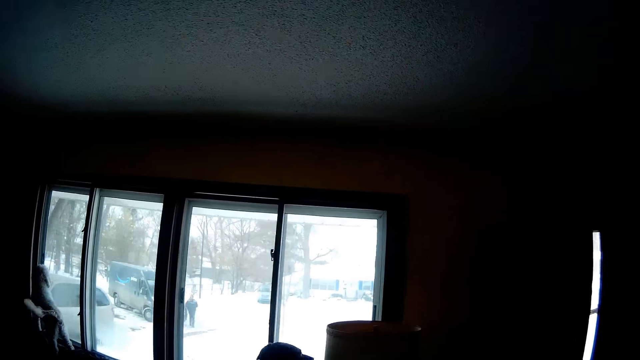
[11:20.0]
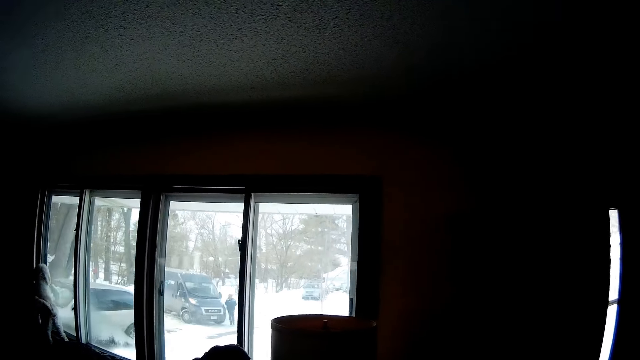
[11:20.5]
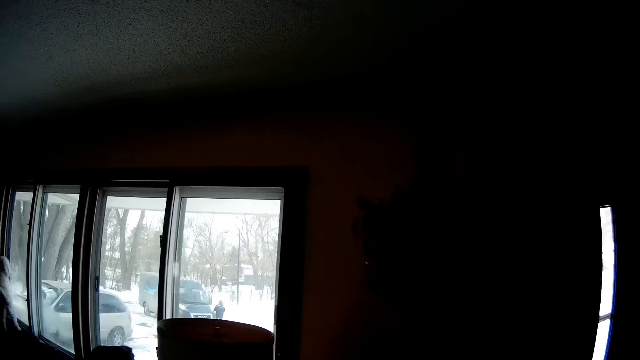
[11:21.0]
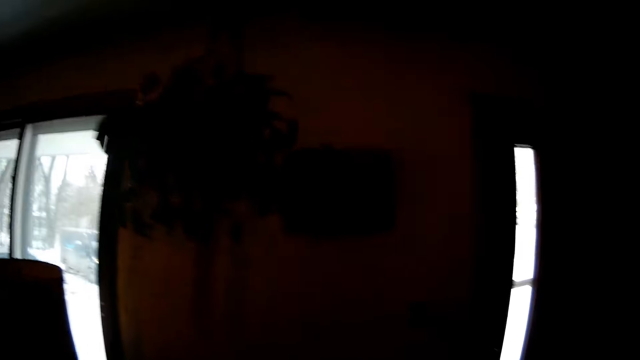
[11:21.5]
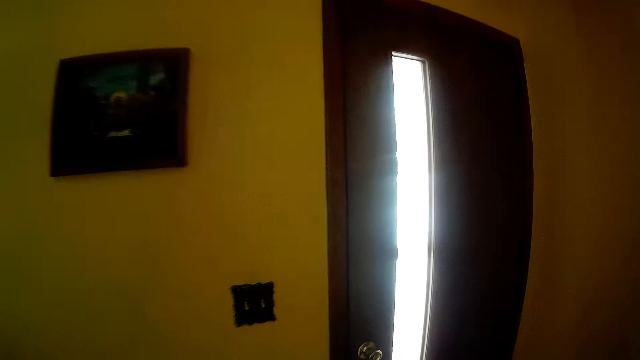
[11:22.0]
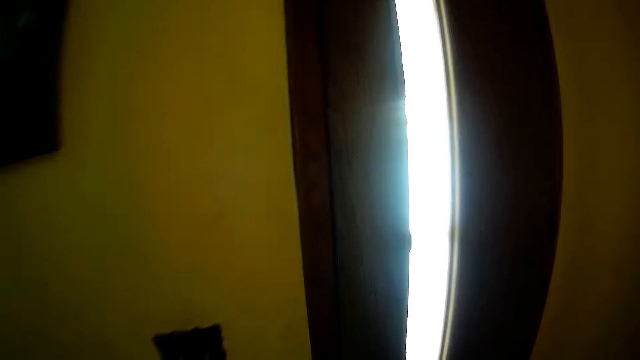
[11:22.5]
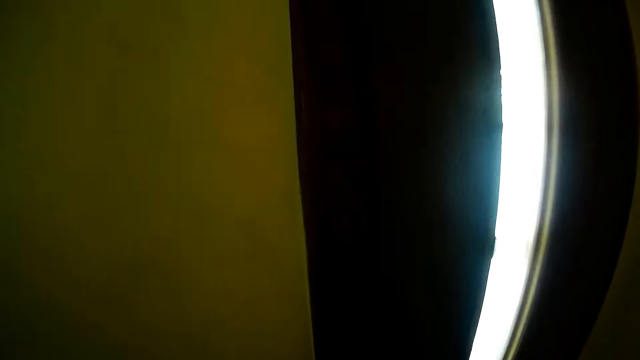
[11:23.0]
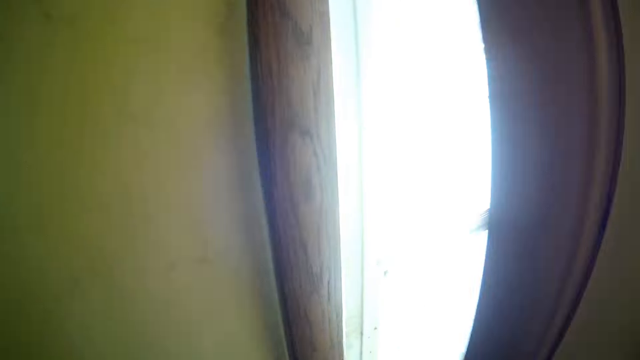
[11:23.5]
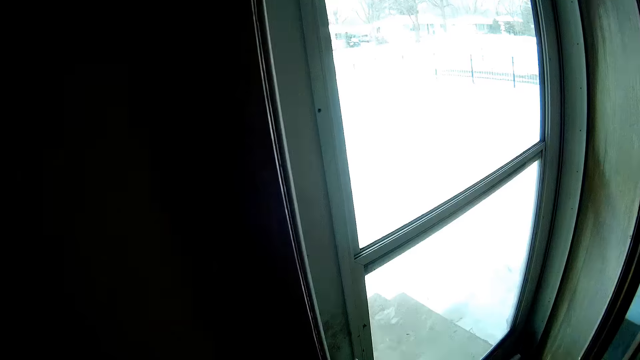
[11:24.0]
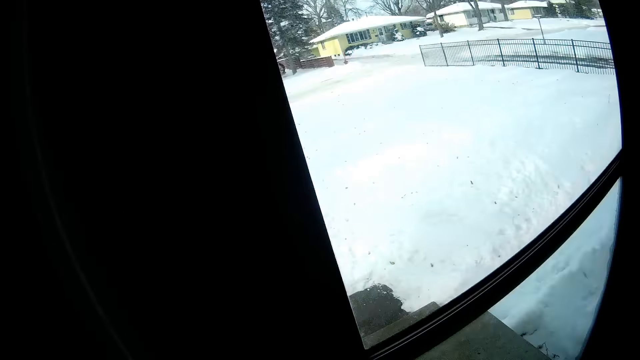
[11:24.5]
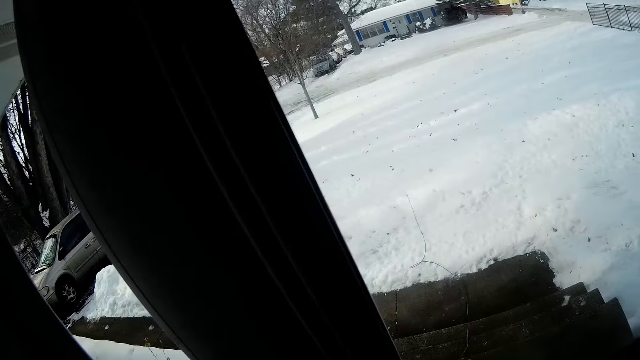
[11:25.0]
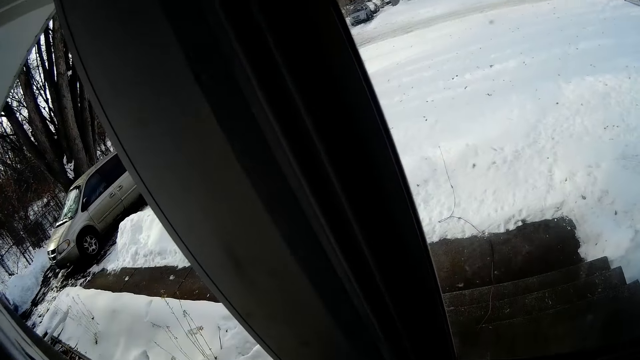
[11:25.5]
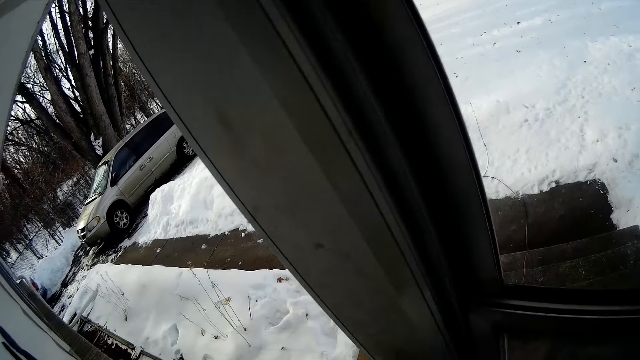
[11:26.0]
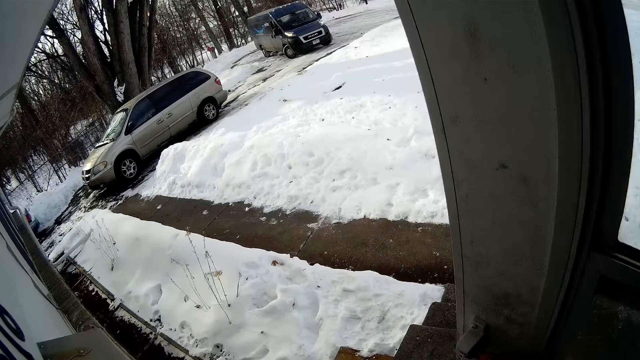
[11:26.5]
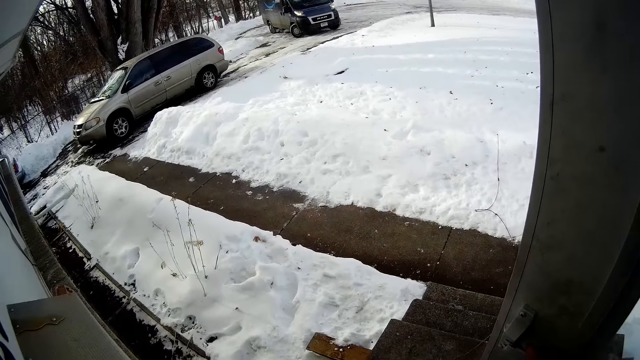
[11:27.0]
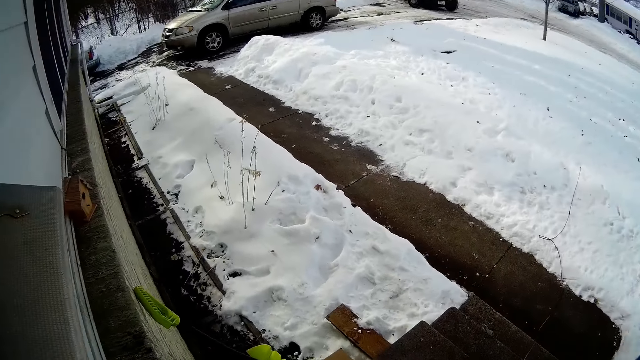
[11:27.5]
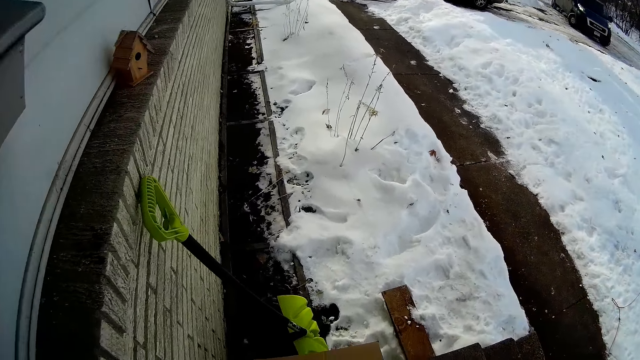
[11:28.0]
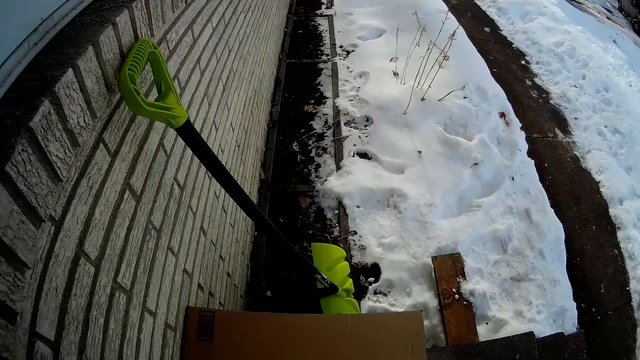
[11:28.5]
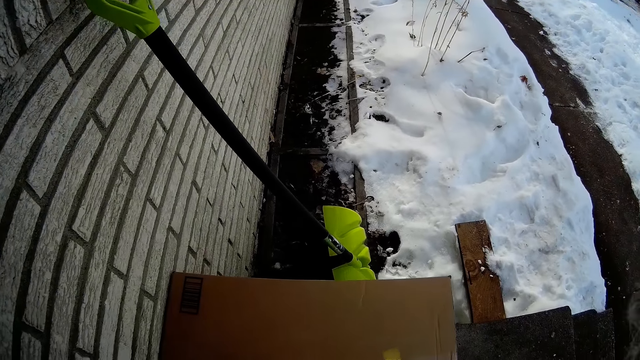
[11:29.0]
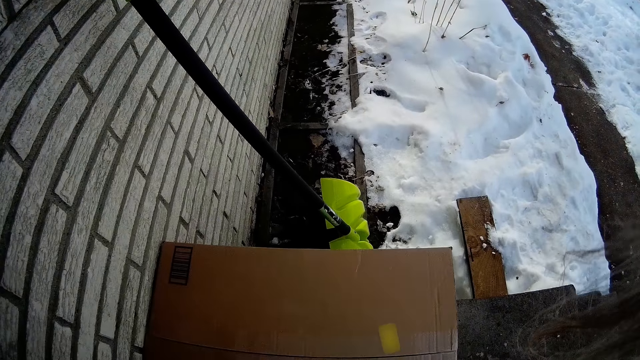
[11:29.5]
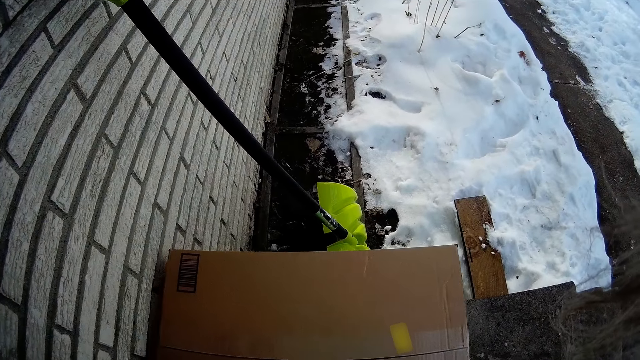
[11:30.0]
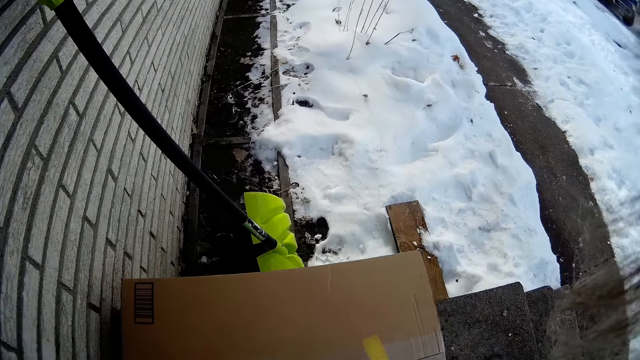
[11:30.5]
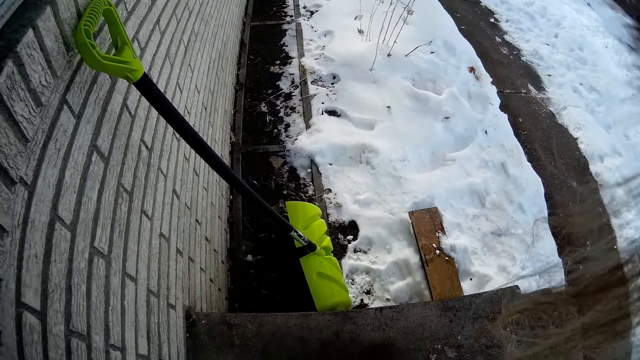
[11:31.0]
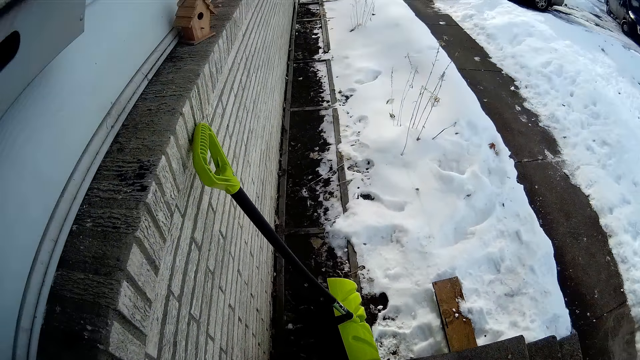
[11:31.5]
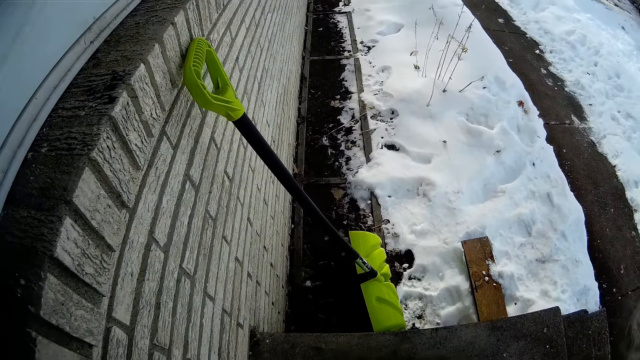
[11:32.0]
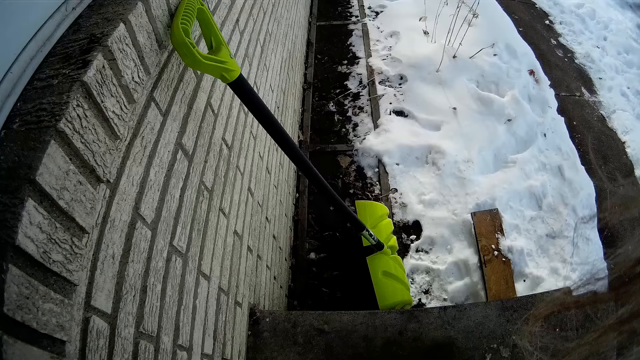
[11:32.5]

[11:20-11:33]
The camera wearer opens the first door with his right hand. He opens a second, glass door with his right hand. He walks out of the house. He picks up a package or carton on the floor outdoors with both hands. He stares at the snow.

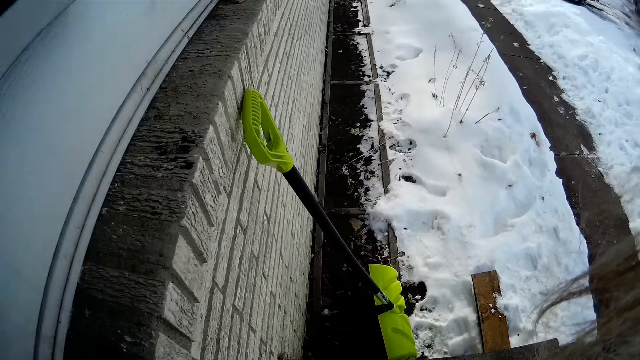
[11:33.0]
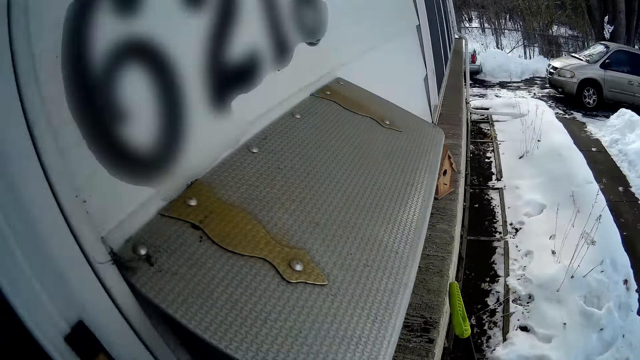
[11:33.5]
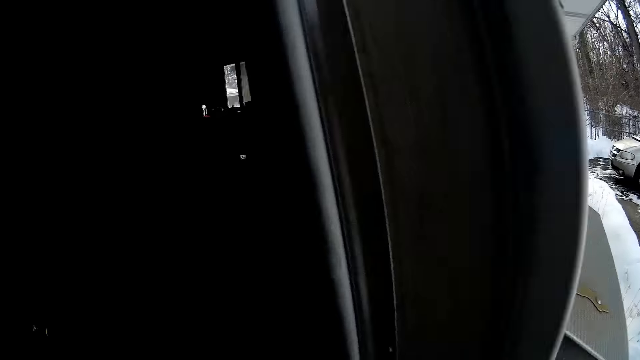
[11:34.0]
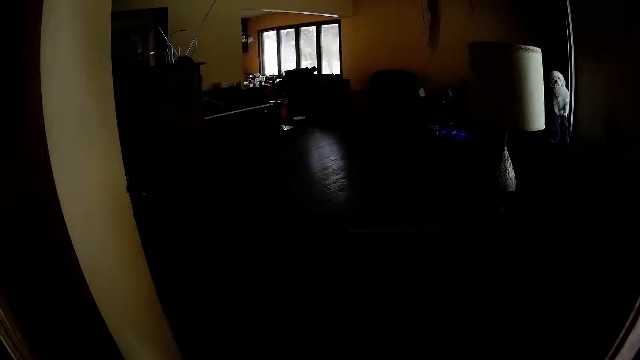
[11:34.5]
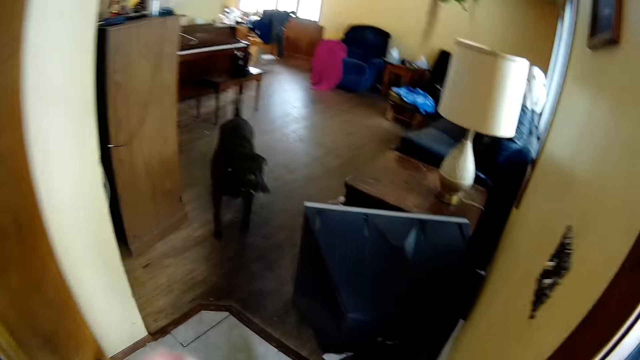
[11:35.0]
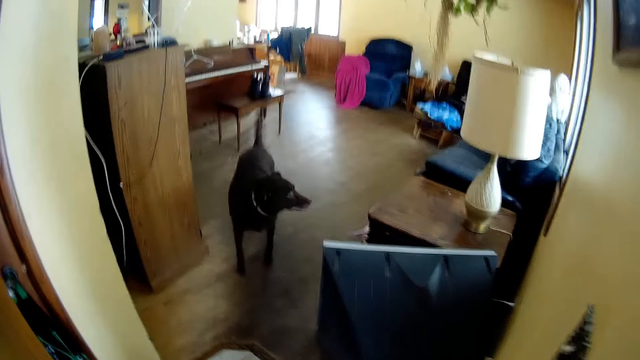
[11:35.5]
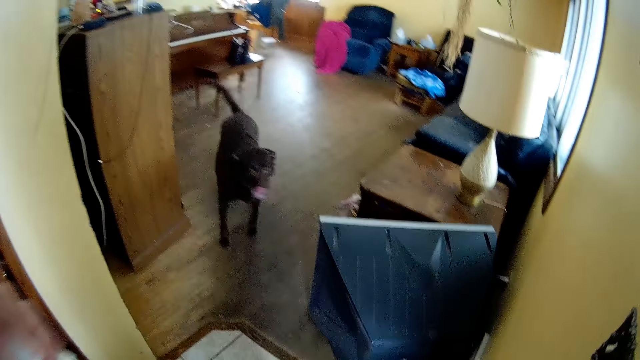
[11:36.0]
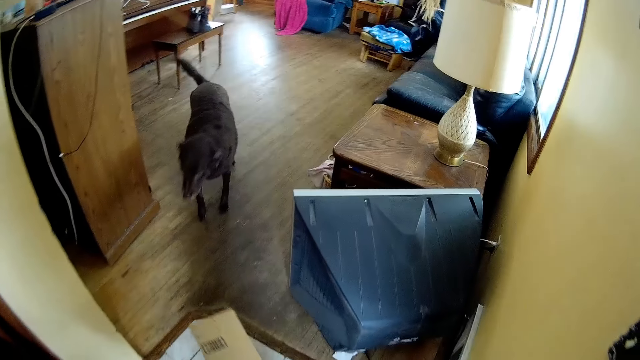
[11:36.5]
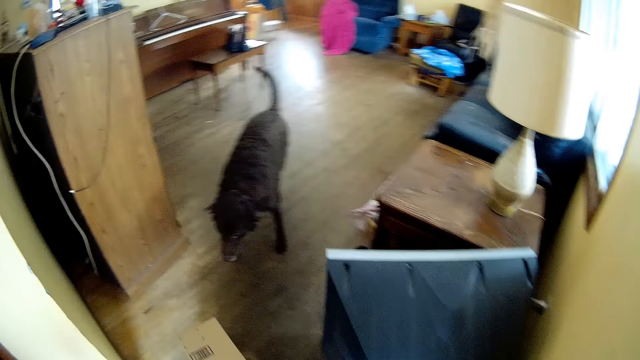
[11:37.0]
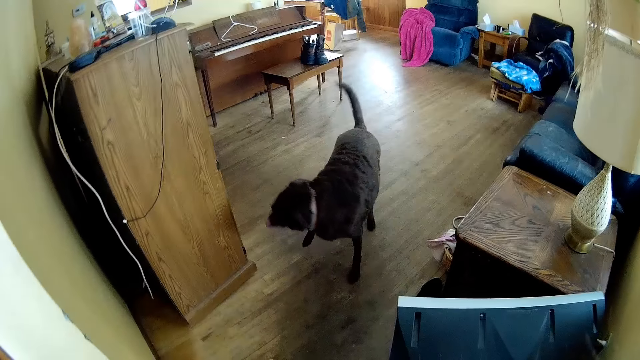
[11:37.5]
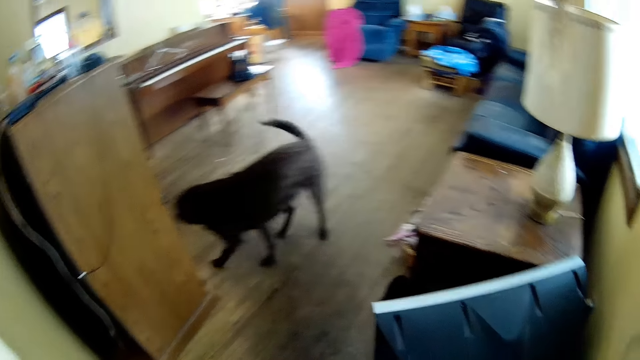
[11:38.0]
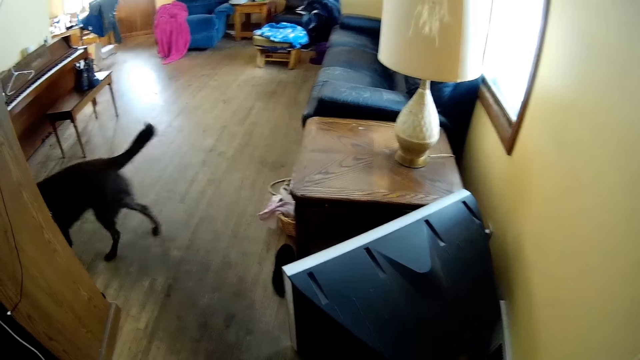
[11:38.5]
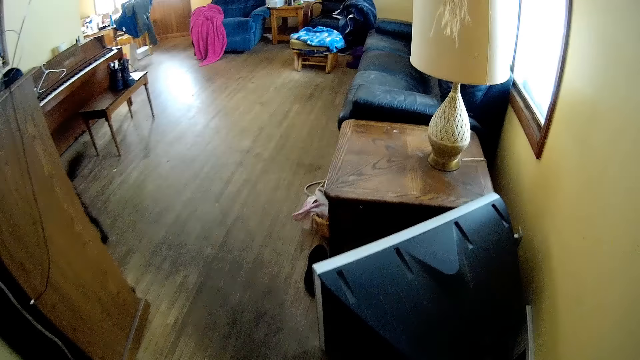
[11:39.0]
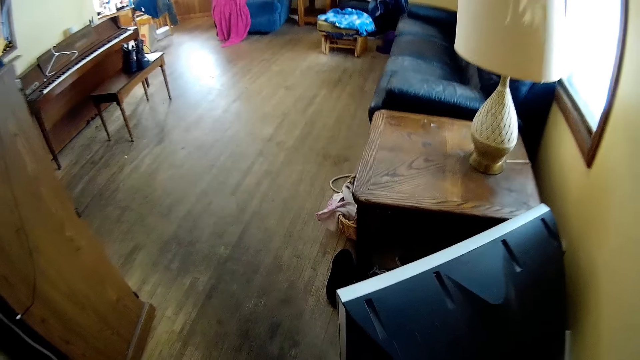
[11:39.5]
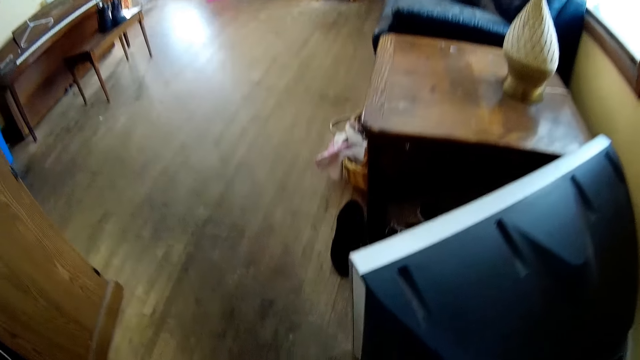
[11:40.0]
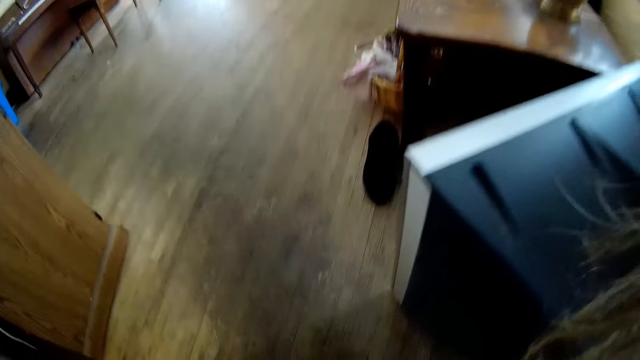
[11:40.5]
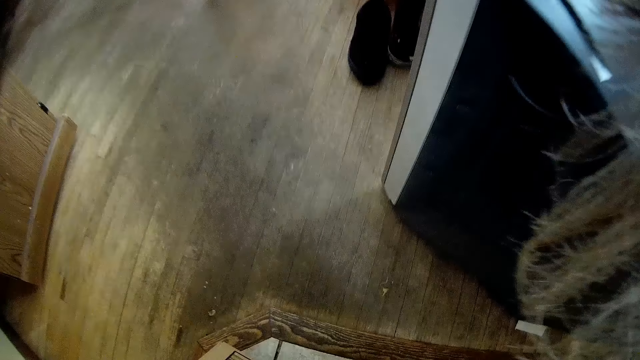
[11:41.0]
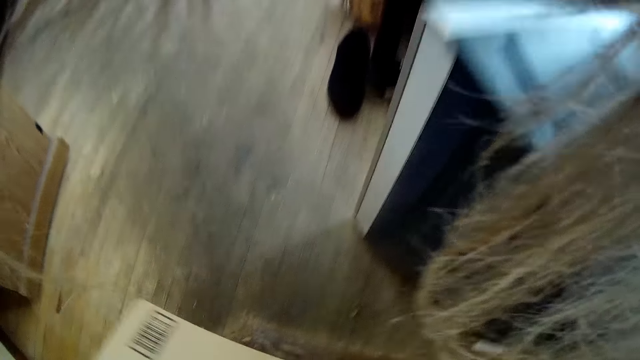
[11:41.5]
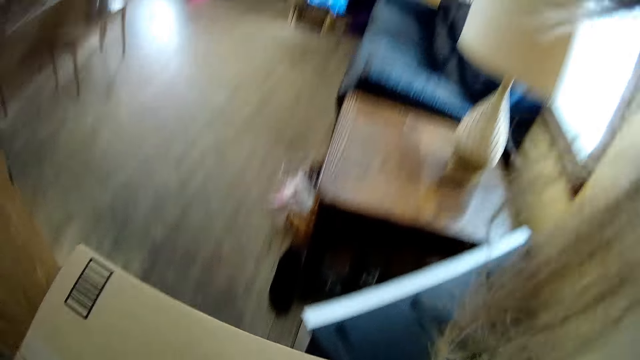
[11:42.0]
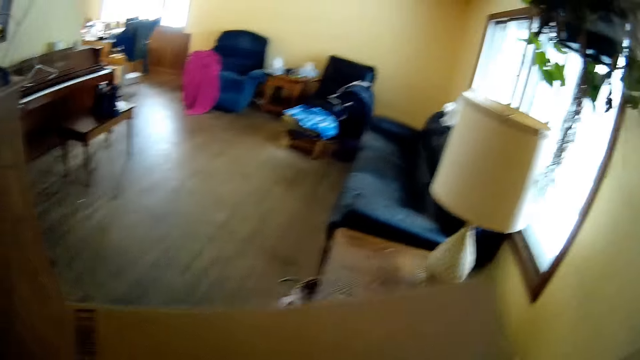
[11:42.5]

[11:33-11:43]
The camera wearer walks back into the sitting room. They look around the house and lift the carton.
